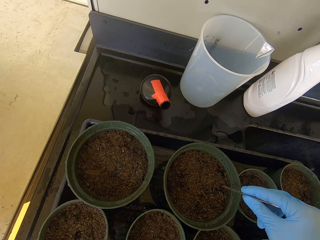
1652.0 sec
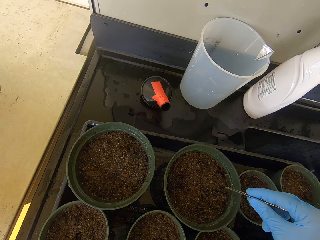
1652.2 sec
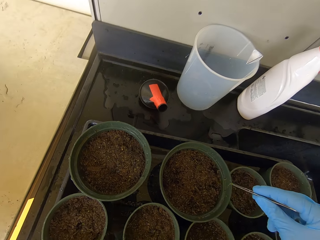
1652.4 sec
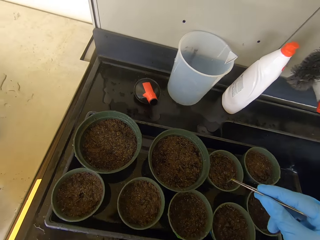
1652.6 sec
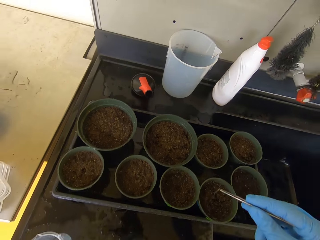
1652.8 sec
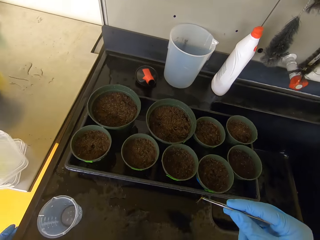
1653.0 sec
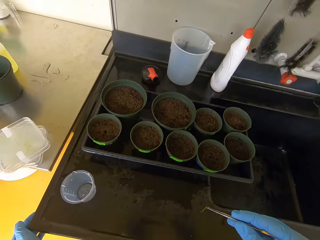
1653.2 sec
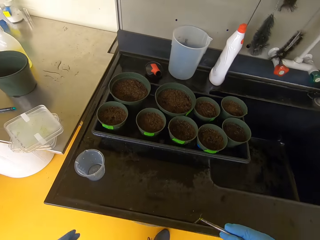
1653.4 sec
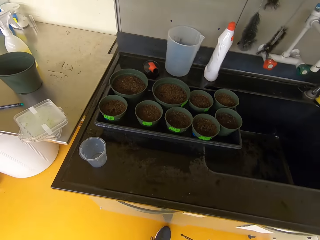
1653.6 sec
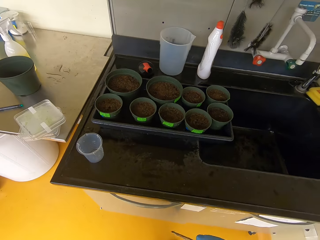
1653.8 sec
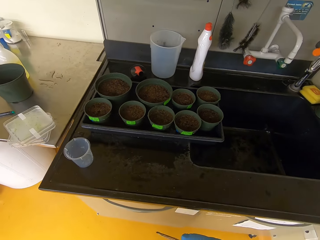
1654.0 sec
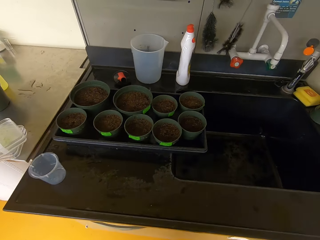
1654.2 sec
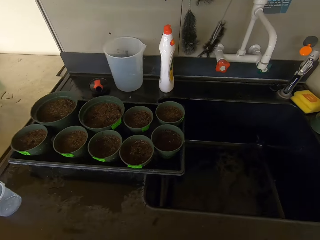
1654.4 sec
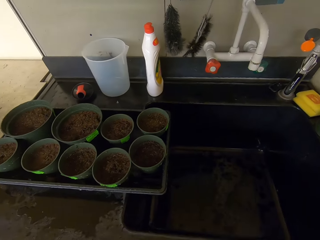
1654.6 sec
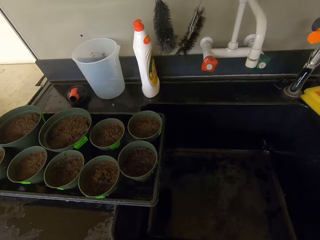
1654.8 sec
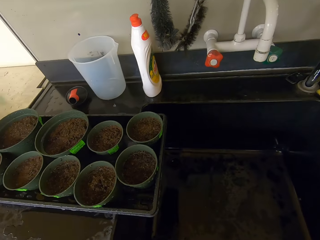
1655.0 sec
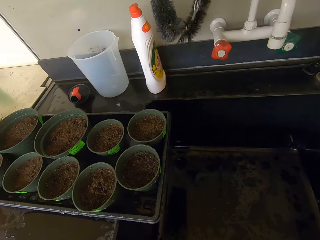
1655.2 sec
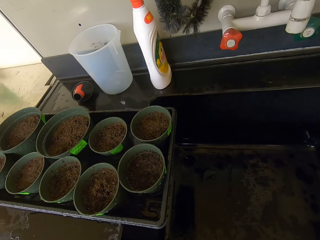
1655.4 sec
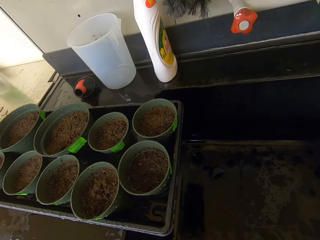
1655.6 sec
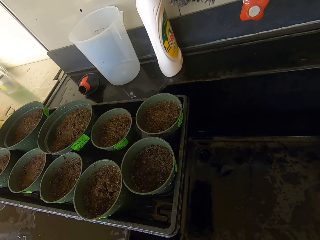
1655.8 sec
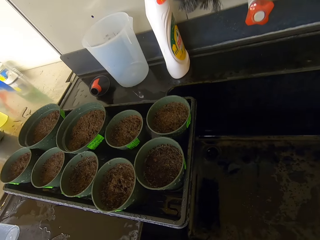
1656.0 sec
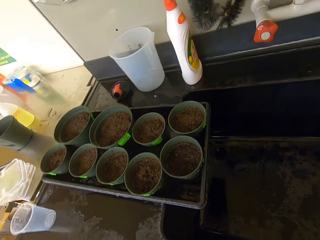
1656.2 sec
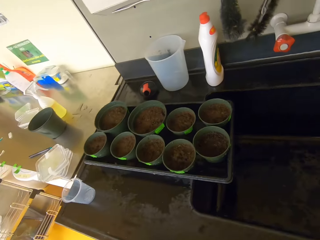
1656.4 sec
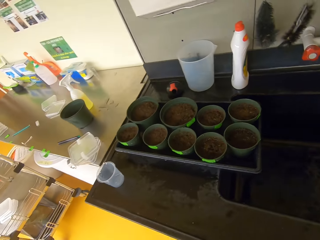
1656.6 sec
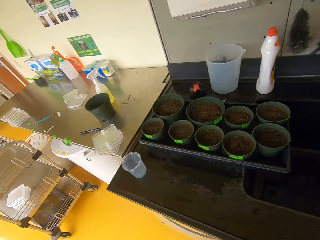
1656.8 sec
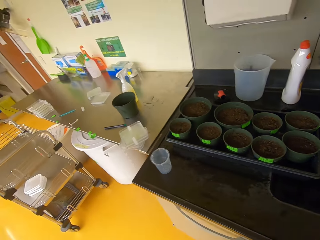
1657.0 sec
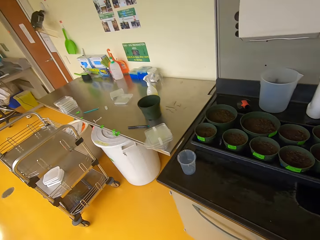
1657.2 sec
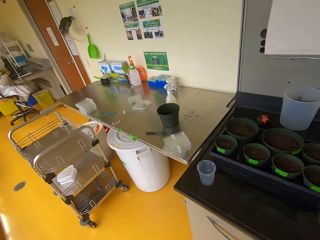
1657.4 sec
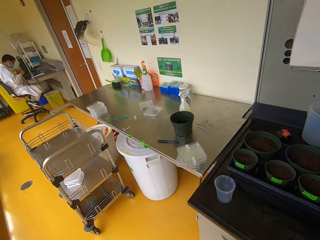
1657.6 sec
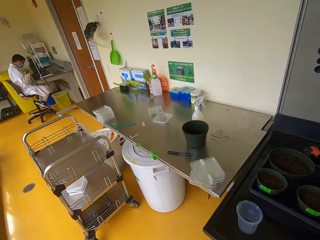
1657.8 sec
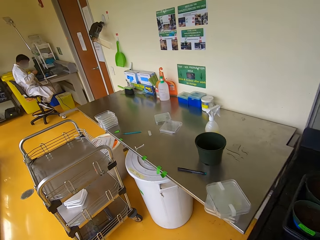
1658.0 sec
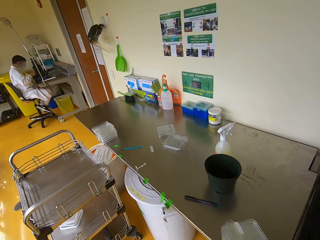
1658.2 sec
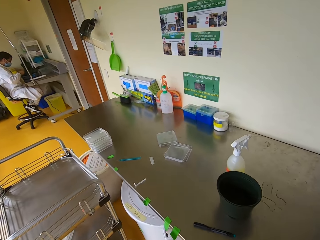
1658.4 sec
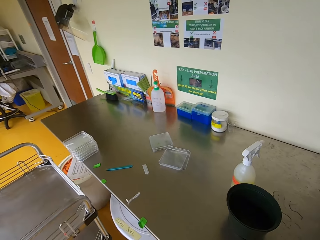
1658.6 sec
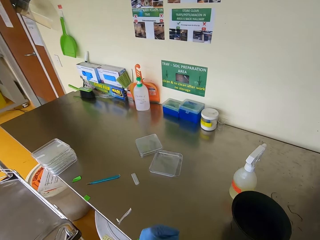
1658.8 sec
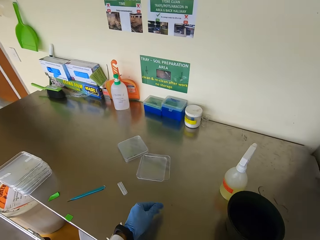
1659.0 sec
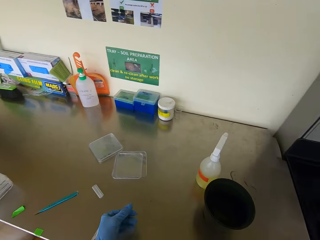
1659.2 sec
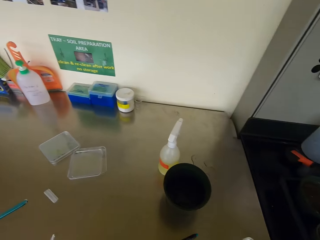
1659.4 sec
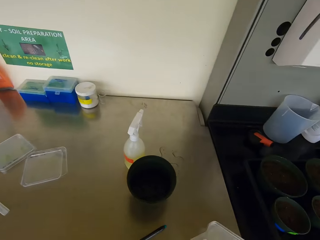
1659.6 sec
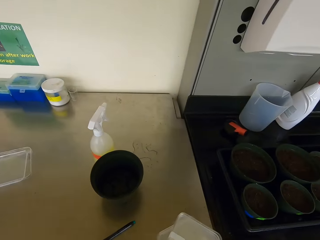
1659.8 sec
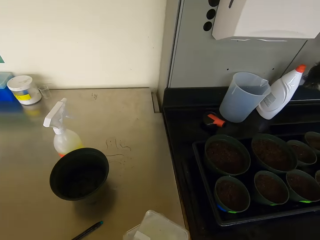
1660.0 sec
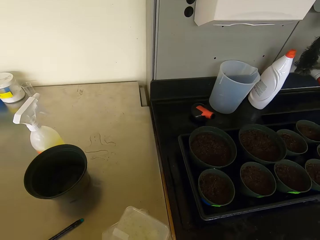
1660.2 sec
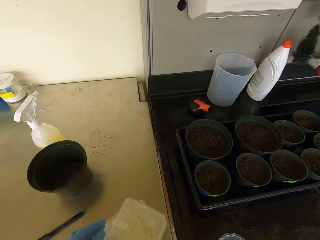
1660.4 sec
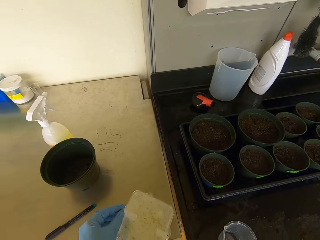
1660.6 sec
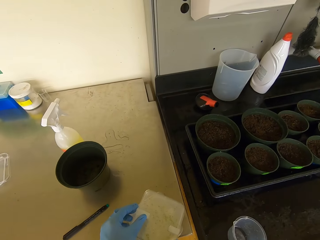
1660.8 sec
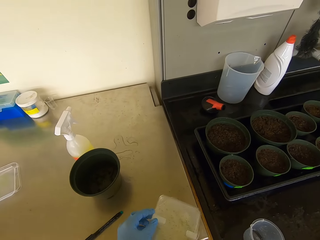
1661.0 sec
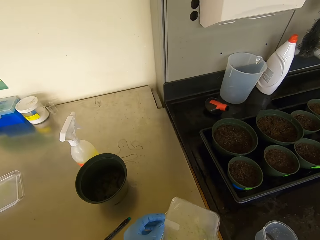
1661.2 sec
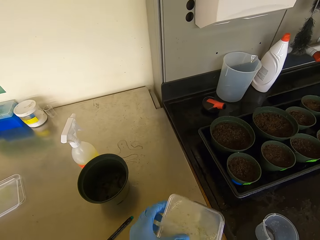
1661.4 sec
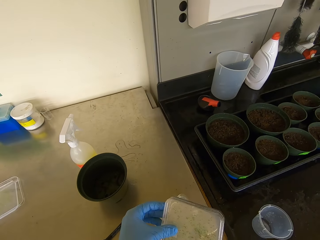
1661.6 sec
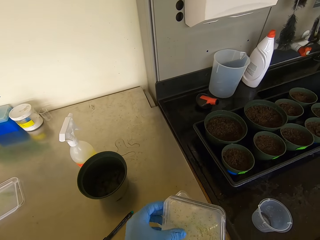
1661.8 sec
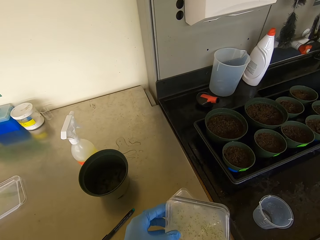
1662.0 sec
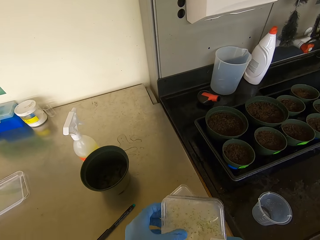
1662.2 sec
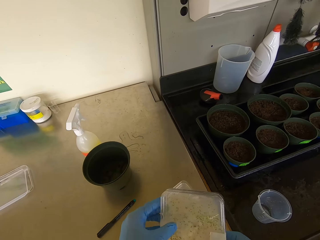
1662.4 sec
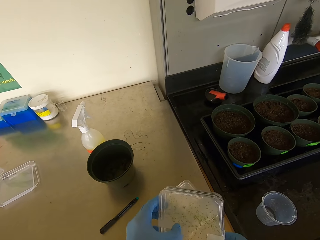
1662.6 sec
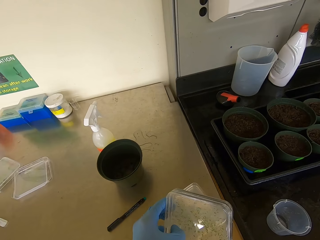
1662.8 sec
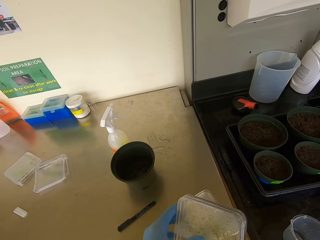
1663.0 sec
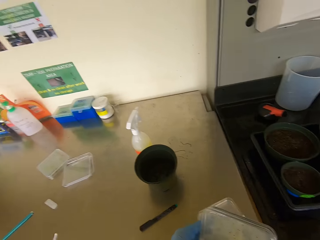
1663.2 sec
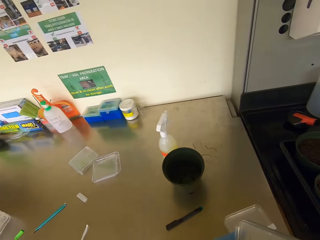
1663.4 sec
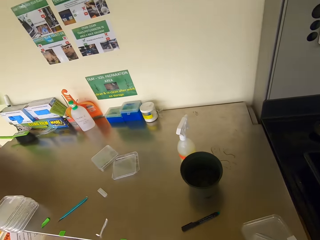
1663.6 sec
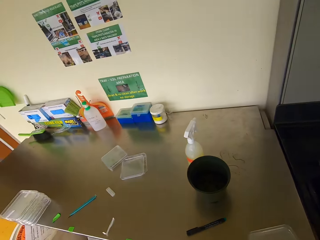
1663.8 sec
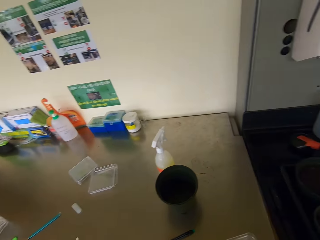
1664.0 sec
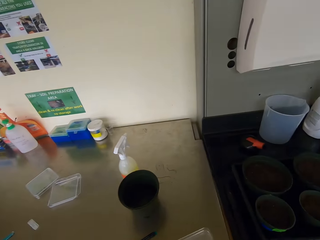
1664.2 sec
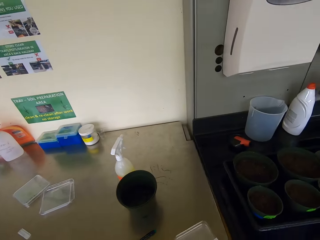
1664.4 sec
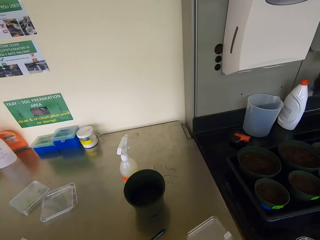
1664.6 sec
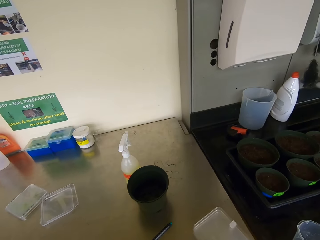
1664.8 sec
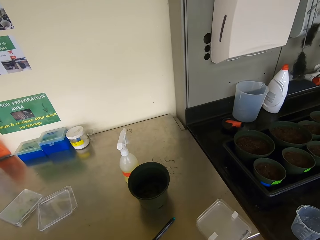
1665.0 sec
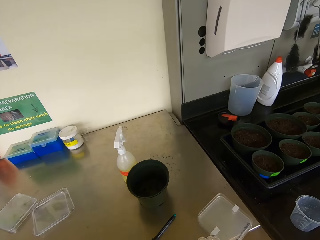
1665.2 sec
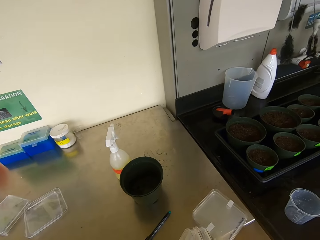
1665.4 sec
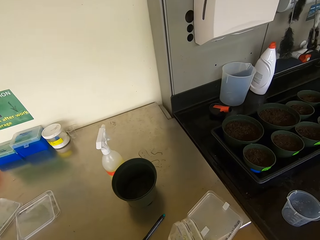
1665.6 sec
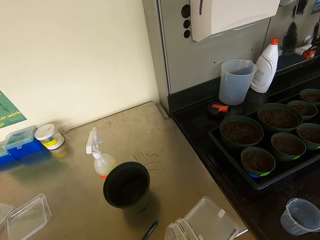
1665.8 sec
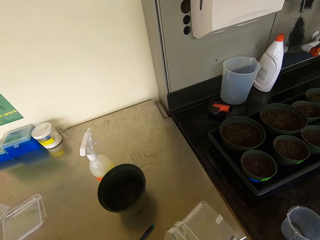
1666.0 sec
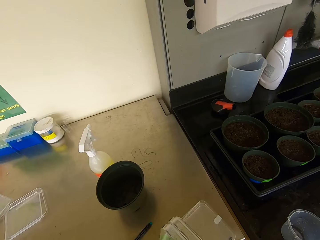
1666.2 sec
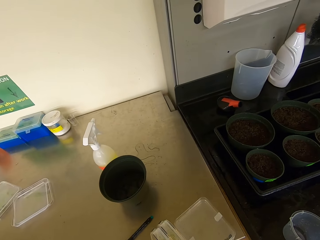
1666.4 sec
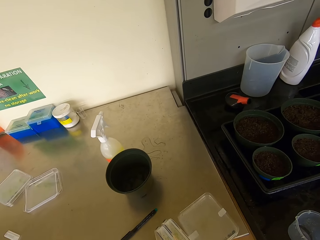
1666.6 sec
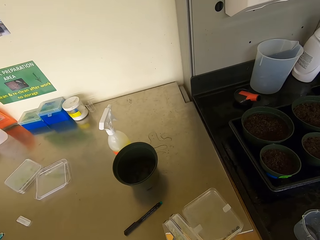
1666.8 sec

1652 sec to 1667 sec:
The camera wearer removes the seed holder from the dish with soil. They look around. They walk around the lab. They pick up a container with seeds from the top of the table. They open the lid of the container with seeds.

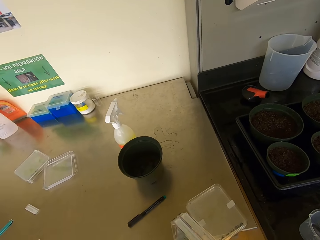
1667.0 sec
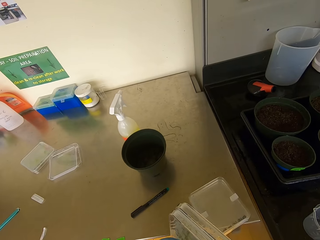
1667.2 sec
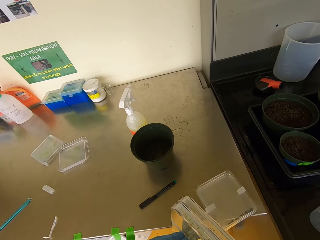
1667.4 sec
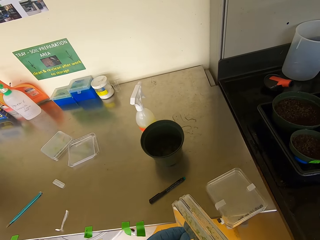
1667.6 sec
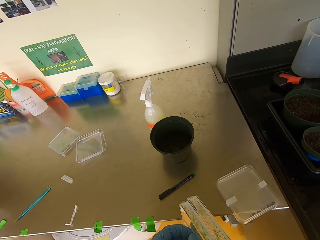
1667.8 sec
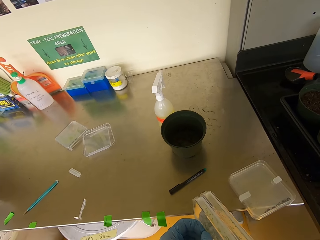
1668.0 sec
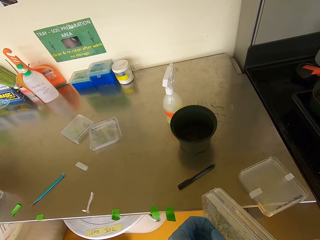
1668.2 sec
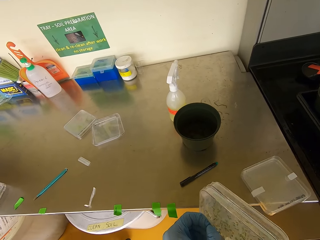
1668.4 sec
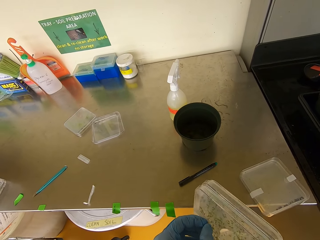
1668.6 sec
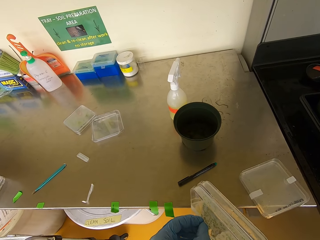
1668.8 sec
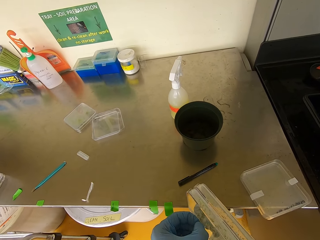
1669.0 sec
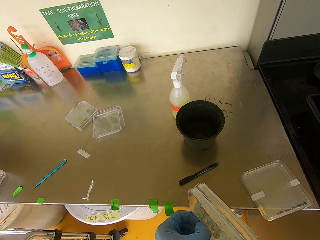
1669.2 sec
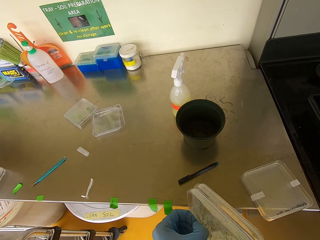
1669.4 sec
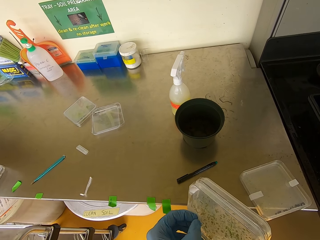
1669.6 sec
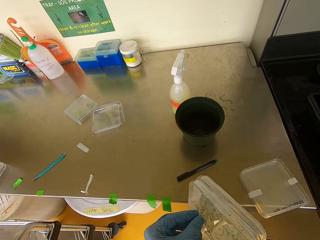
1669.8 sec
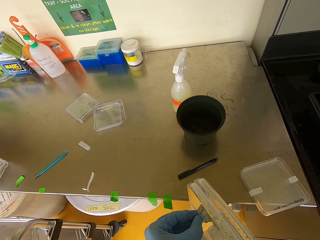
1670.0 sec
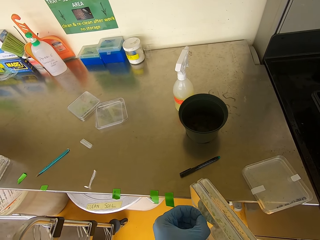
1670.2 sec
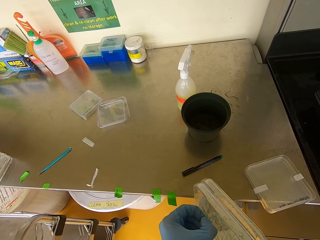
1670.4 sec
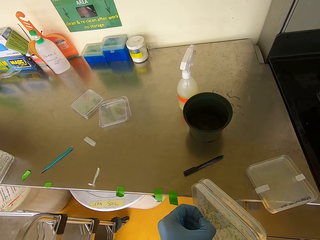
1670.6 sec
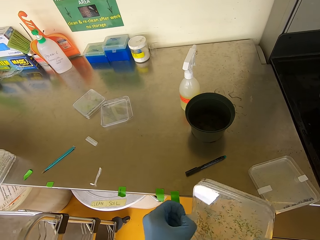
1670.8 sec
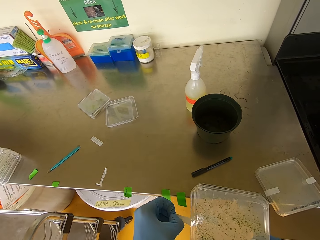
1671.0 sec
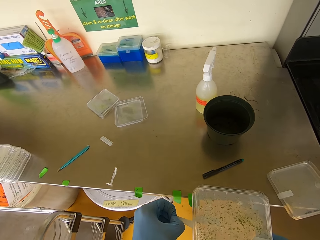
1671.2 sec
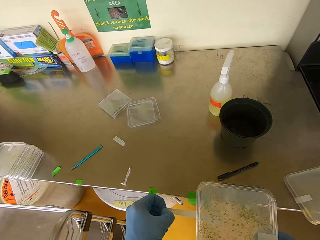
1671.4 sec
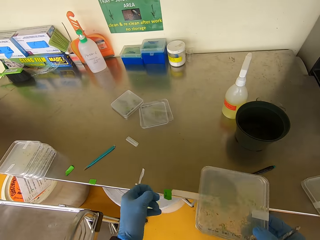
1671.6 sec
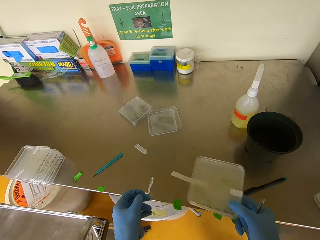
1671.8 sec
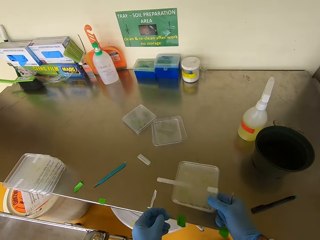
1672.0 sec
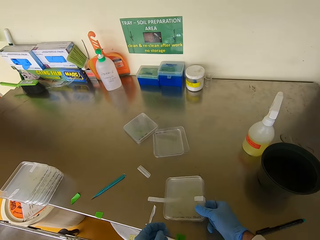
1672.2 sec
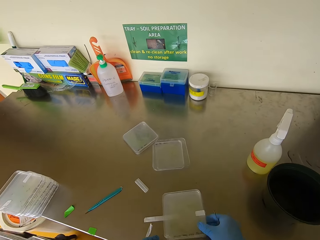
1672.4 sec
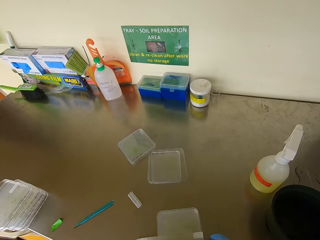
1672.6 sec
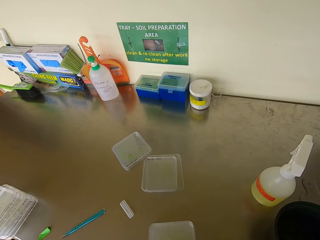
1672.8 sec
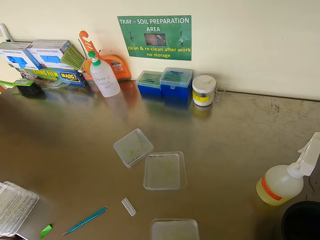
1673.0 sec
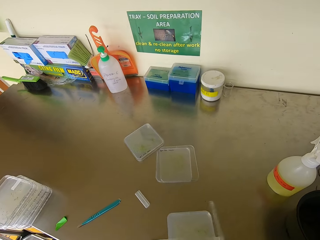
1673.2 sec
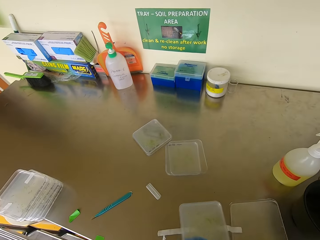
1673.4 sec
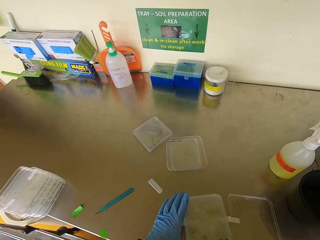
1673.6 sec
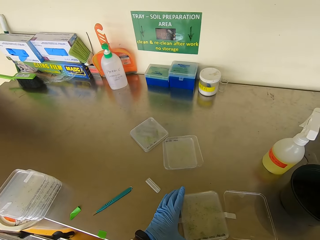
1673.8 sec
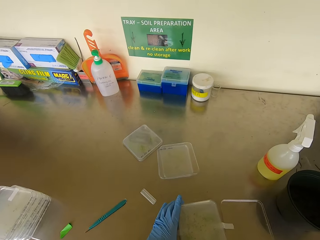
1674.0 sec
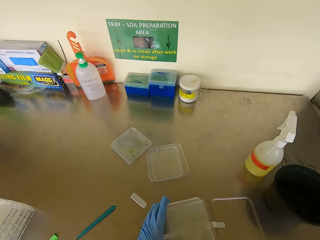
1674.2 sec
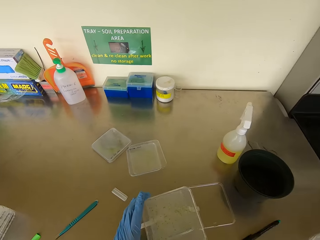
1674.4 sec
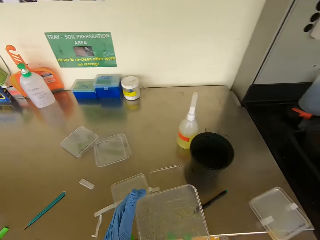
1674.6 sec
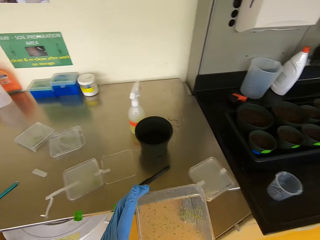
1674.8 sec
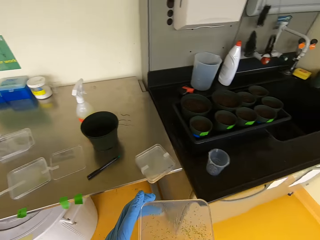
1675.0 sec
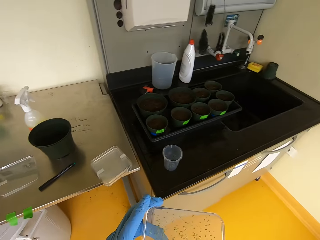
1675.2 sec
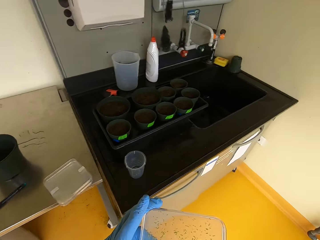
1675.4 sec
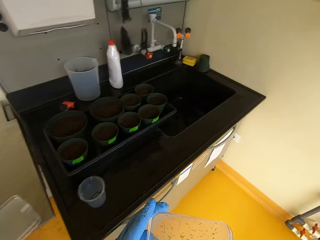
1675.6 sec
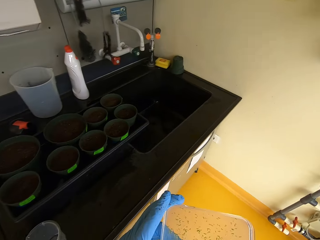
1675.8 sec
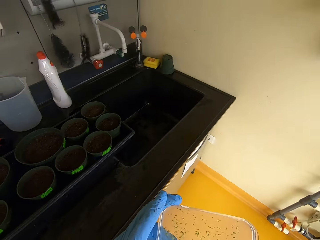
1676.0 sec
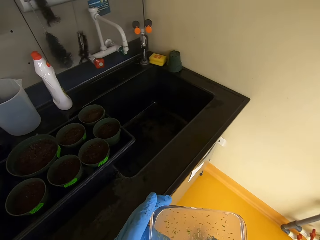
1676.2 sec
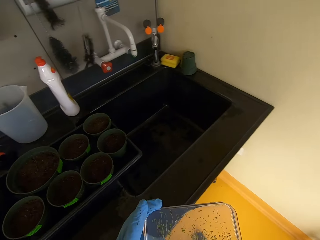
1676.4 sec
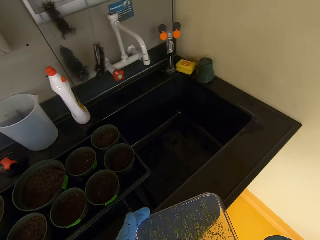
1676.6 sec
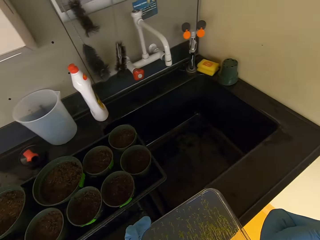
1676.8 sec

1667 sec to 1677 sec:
The camera wearer removes a seal from a case or container. They place the container with seeds on top of the table. They open the case. They separate the container from the lid. They pick up the case. They walk in the lab.
